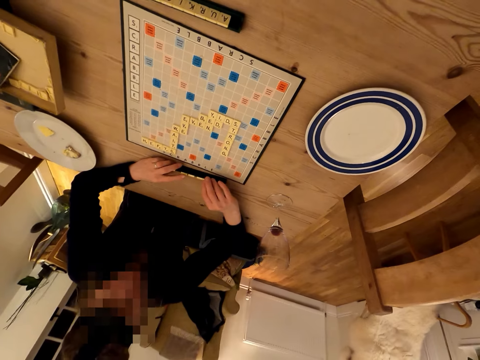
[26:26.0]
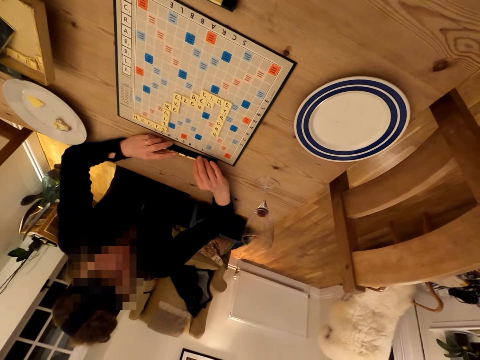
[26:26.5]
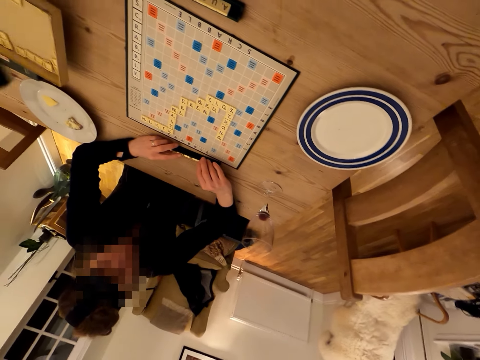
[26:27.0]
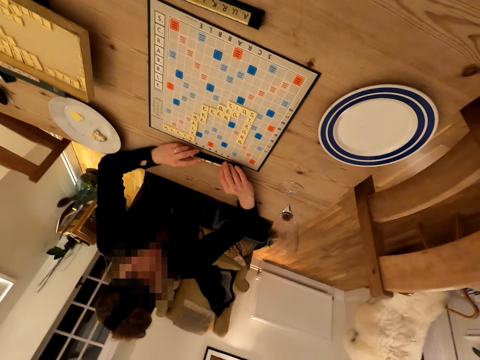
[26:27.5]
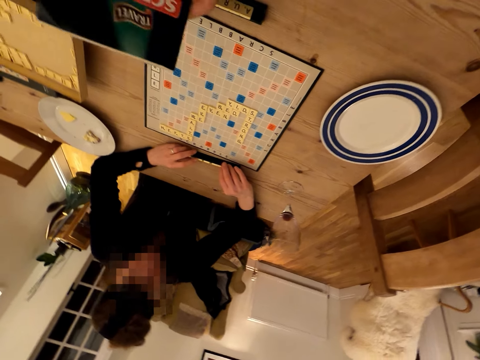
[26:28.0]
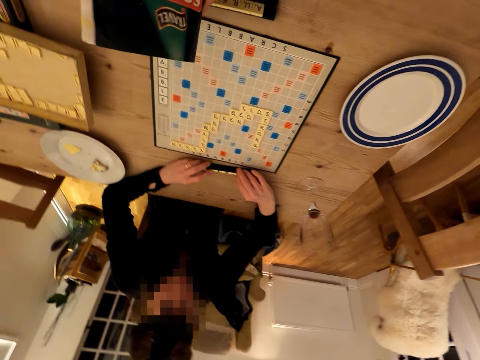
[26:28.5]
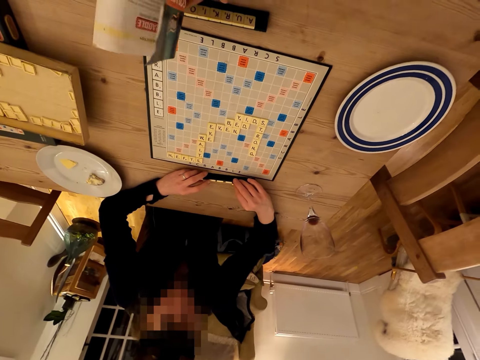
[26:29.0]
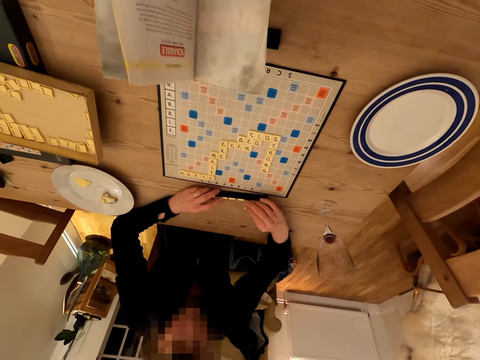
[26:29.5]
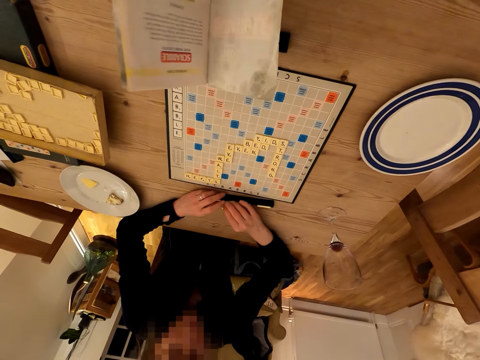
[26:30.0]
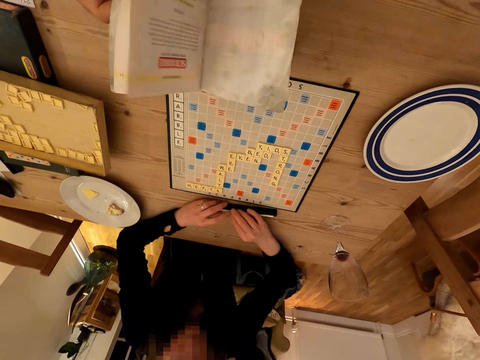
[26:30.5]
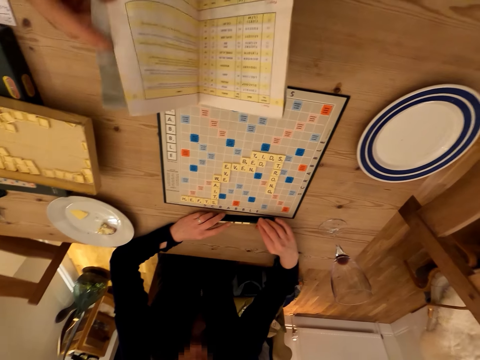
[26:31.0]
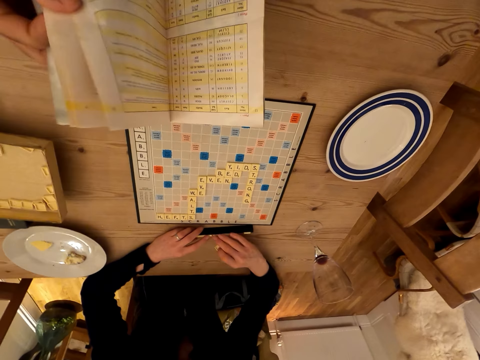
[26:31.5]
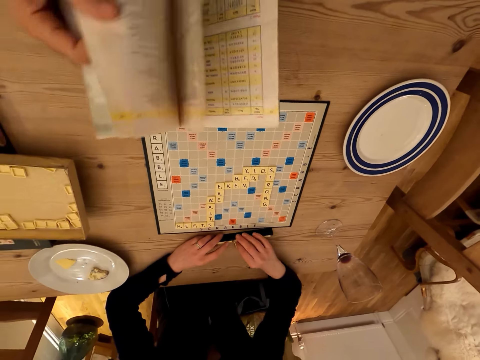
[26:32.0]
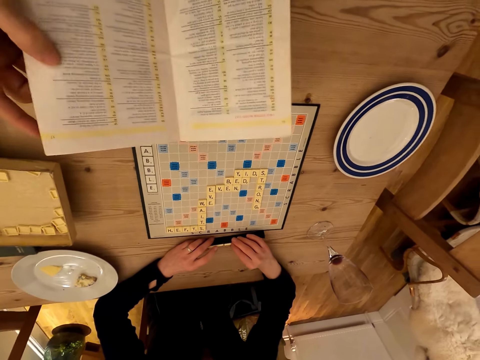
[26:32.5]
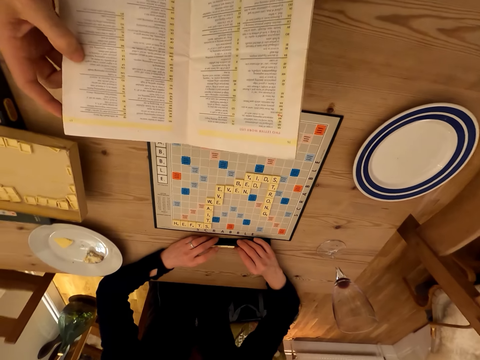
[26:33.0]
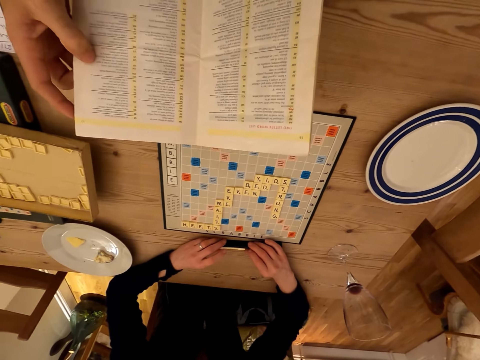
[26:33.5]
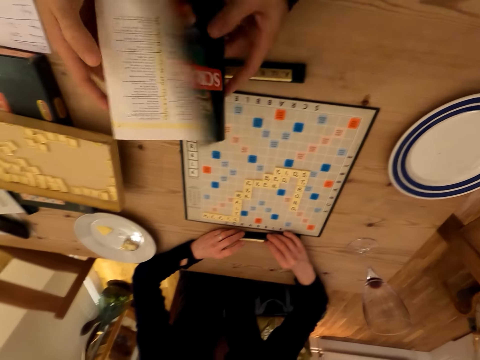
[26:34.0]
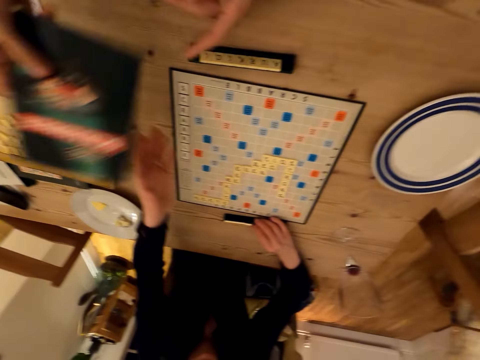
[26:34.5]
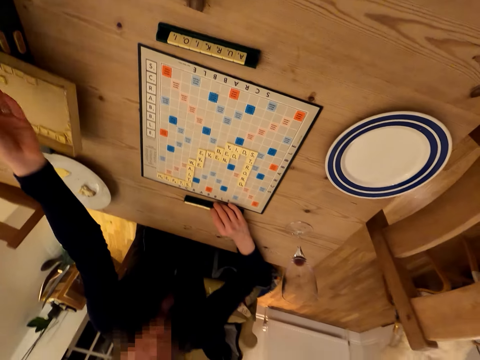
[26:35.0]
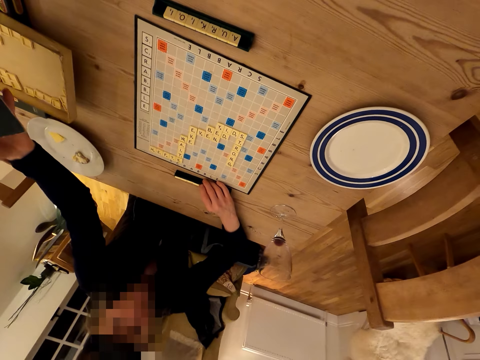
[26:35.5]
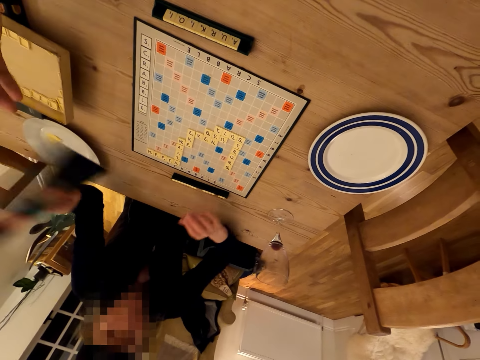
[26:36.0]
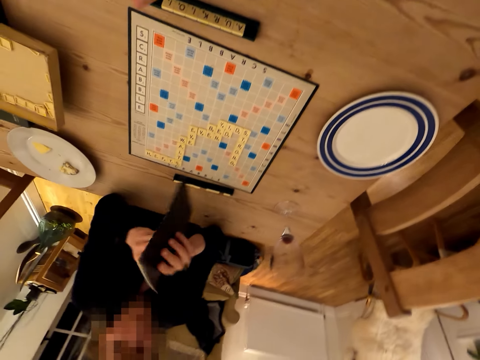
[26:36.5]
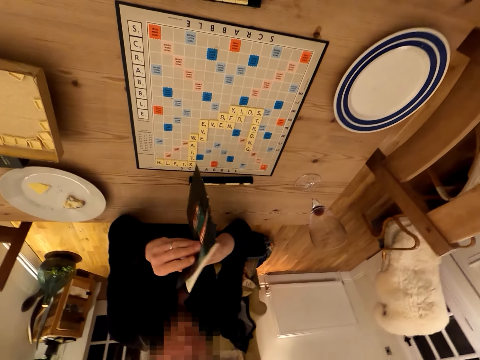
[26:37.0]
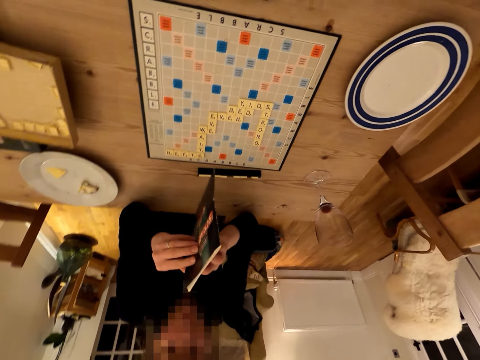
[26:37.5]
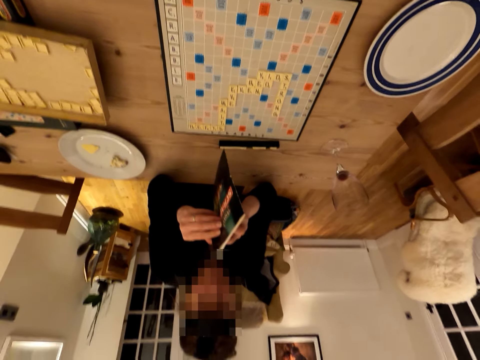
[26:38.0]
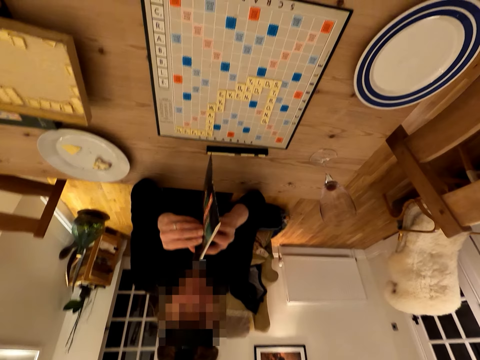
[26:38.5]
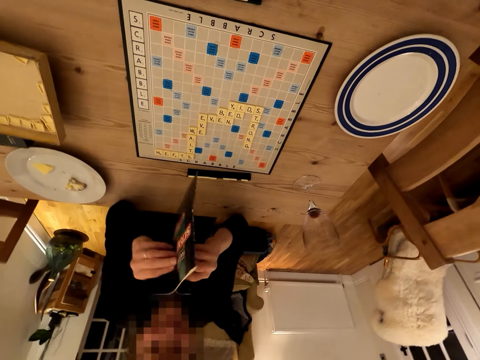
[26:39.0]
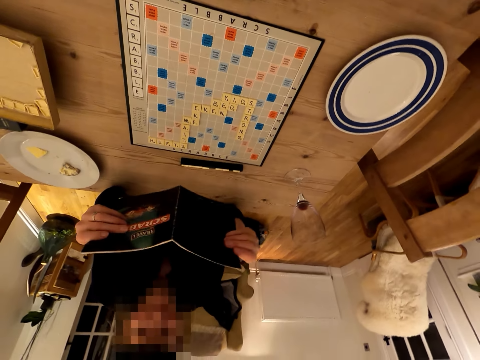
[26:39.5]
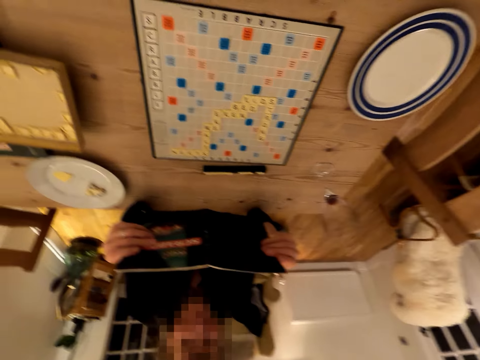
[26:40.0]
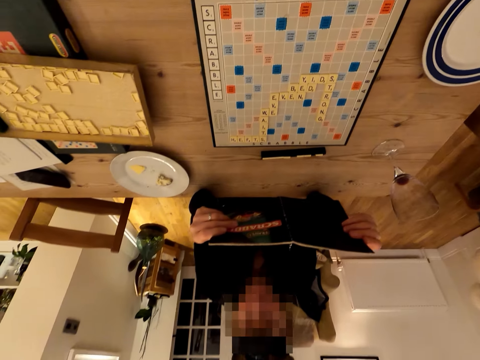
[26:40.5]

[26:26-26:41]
The camera wearer picks up the scrabble book or booklet. A lady arranges the scrabble cubes. The camera wearer opens the scrabble book. The lady arranges the scrabble cubes. The camera wearer opens the scrabble book. They stare at the scrabble book. The lady arranges the scrabble cubes. She stretches her hand. The camera wearer looks around. The lady picks up the scrabble book, opens the booklet and holds the scrabble book. The camera wearer talks with the lady.

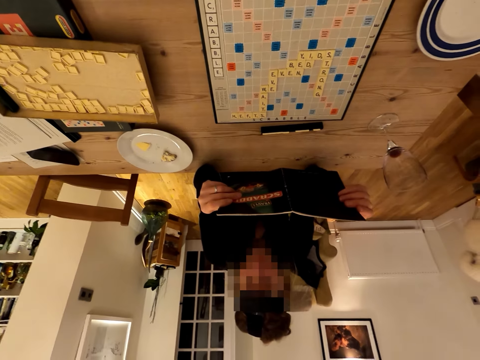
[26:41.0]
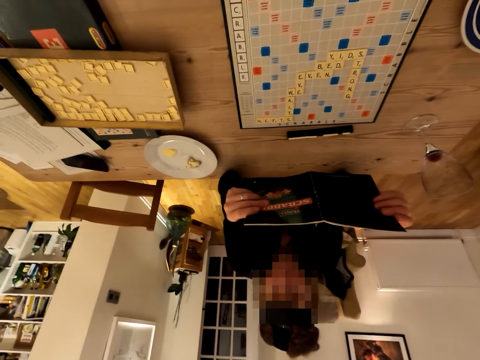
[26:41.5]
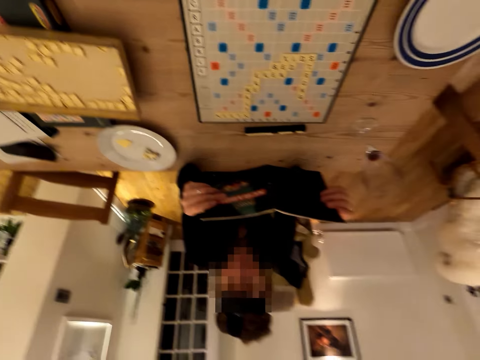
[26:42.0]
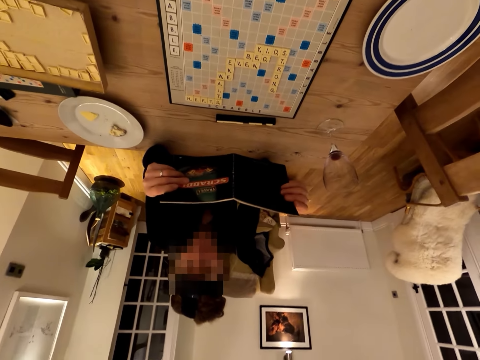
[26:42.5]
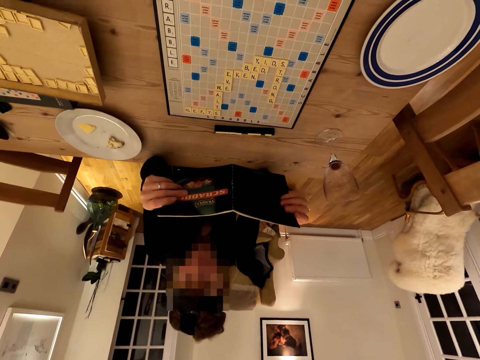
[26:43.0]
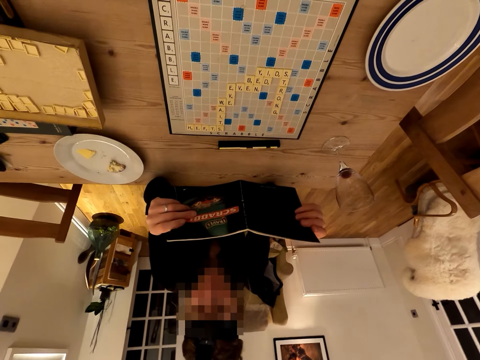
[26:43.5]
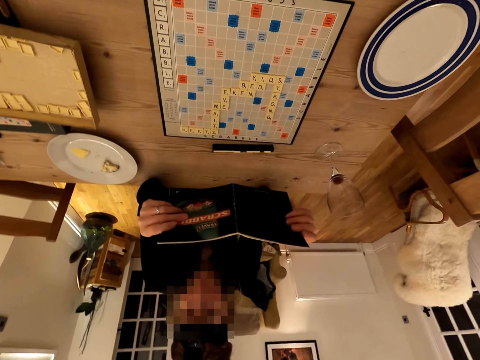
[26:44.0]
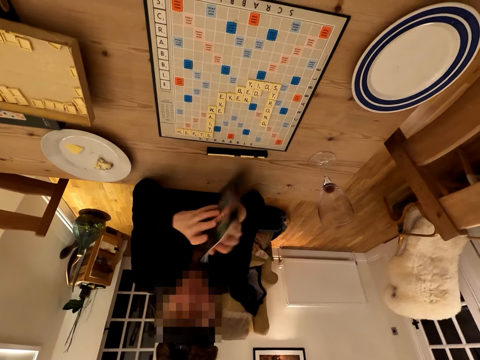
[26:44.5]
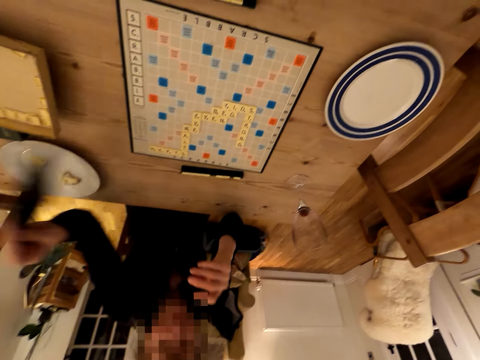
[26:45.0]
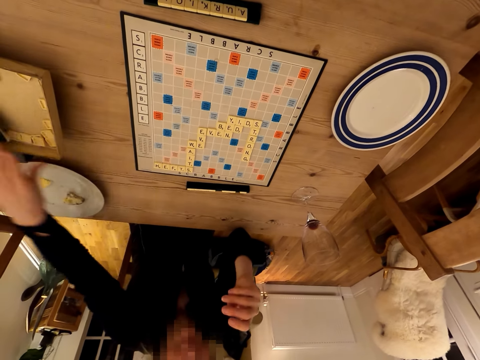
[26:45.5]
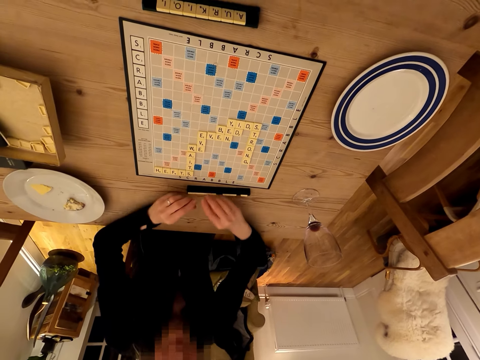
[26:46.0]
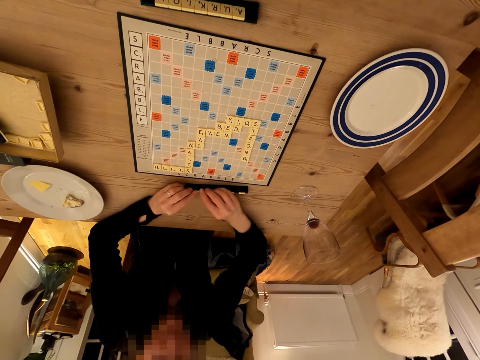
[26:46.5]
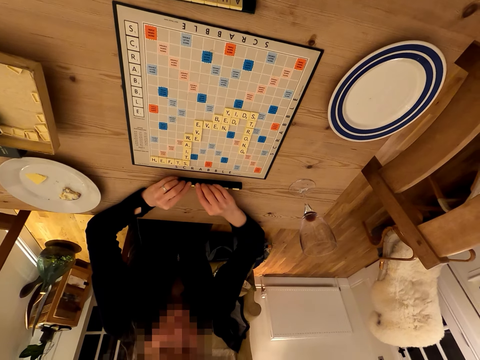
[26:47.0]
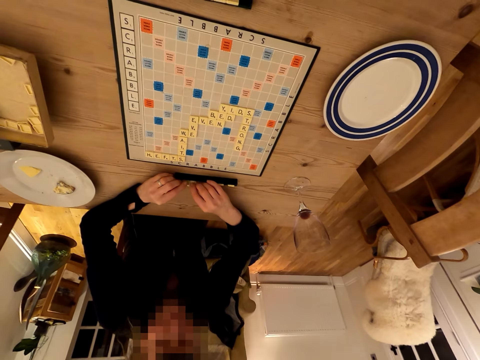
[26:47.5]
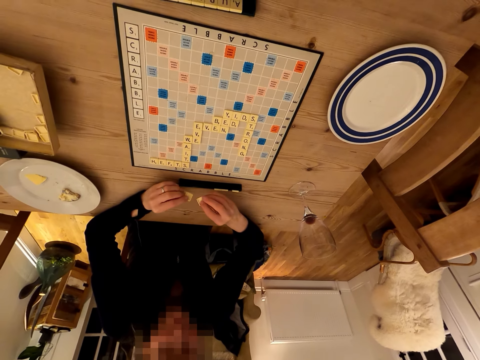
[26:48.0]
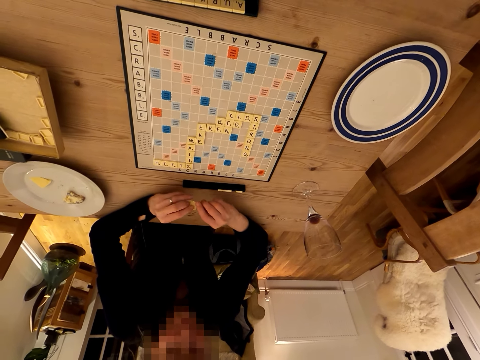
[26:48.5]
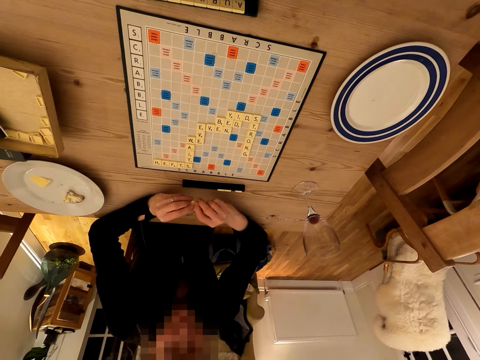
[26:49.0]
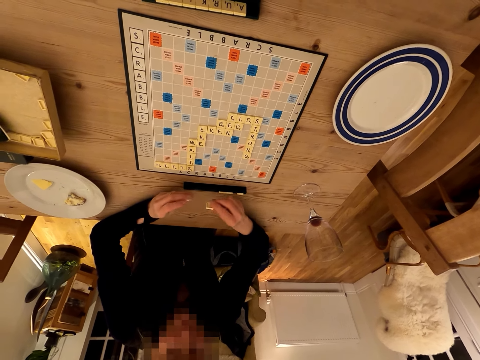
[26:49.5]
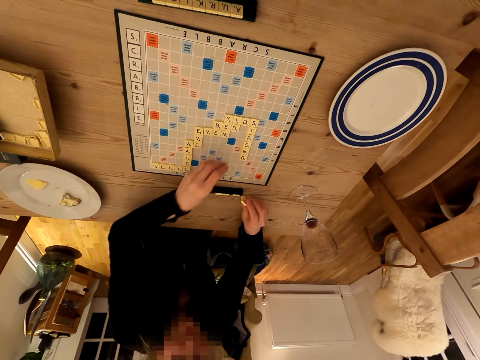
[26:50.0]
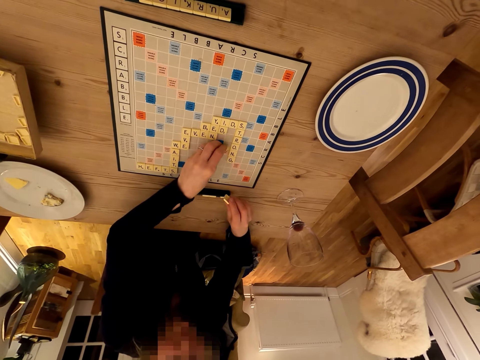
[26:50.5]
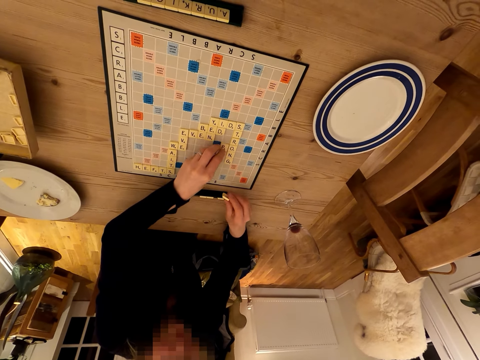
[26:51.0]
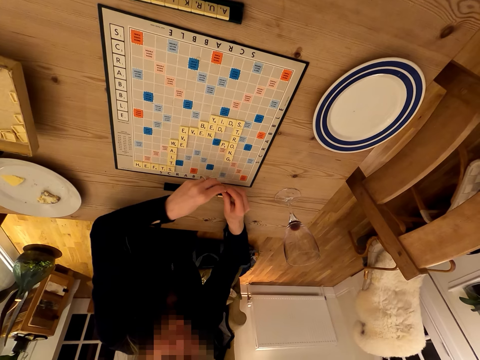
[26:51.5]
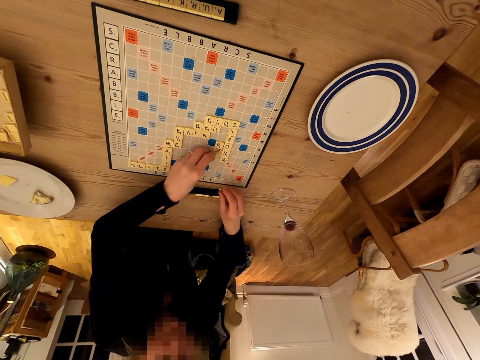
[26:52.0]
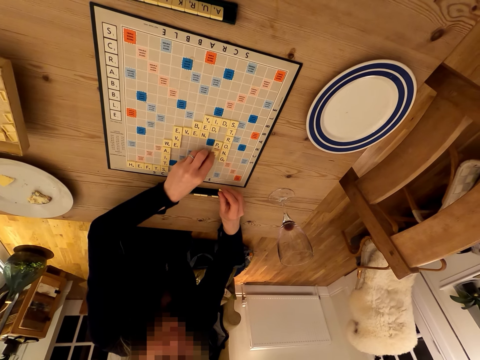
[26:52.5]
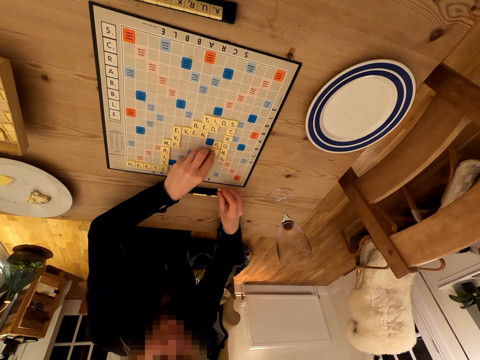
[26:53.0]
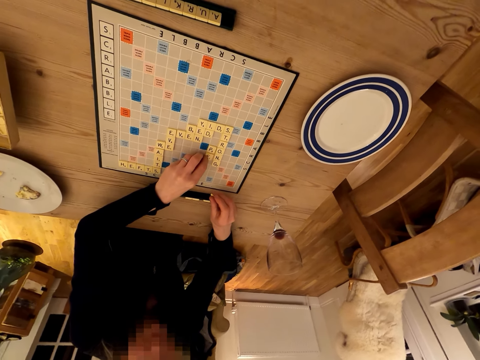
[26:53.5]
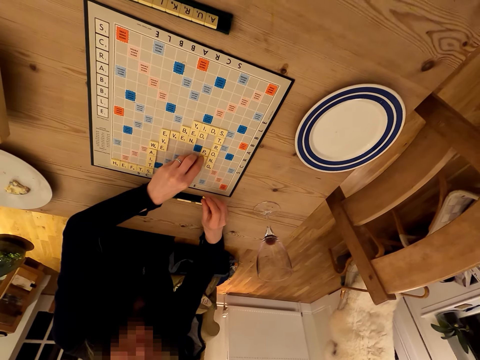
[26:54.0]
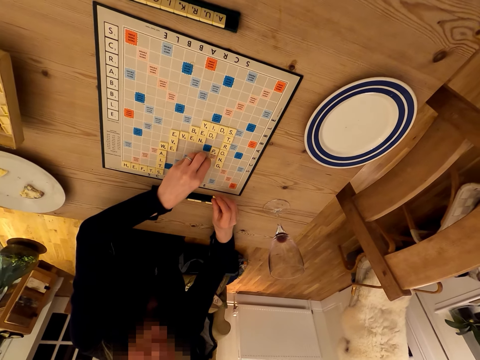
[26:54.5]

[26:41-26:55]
A lady stares at the scrabble book or booklet. The camera wearer talks with the lady. The lady drops the booklet. The camera wearer looks around. The lady places the scrabble book down. The camera wearer stares at the scrabble book. The lady plays the game, arranges letters on something and places letters on the scrabble board.
